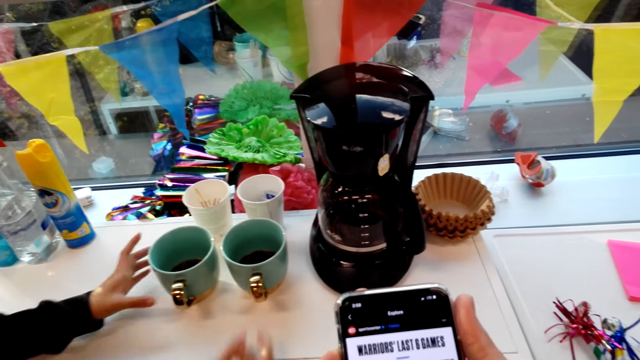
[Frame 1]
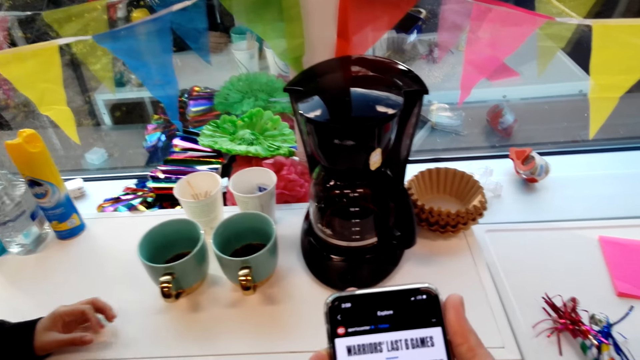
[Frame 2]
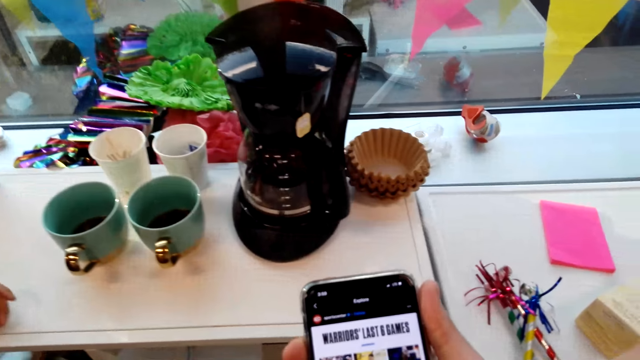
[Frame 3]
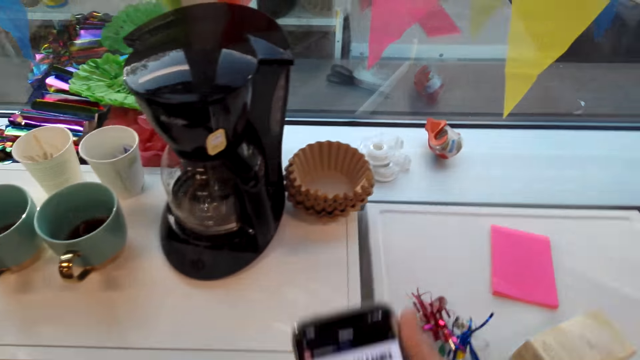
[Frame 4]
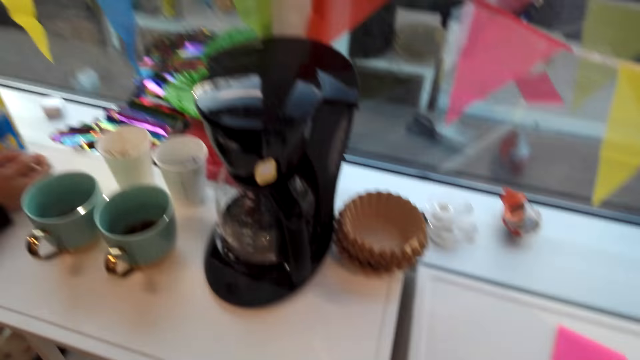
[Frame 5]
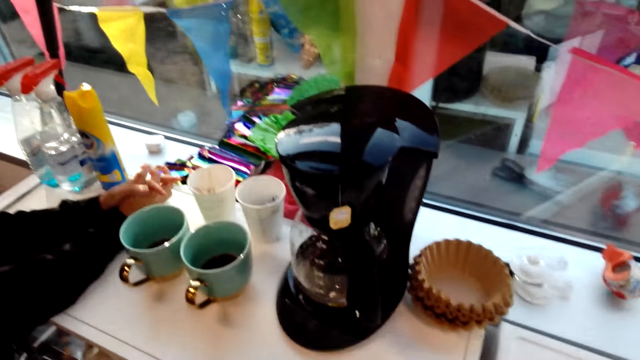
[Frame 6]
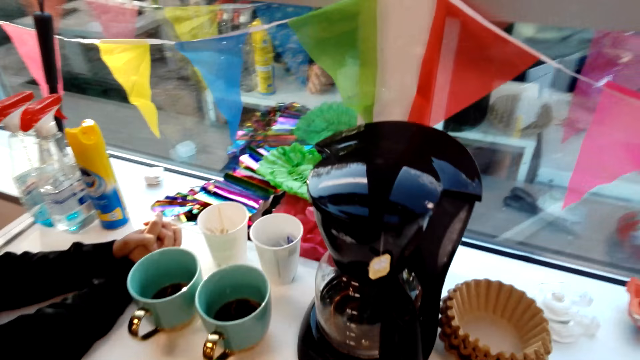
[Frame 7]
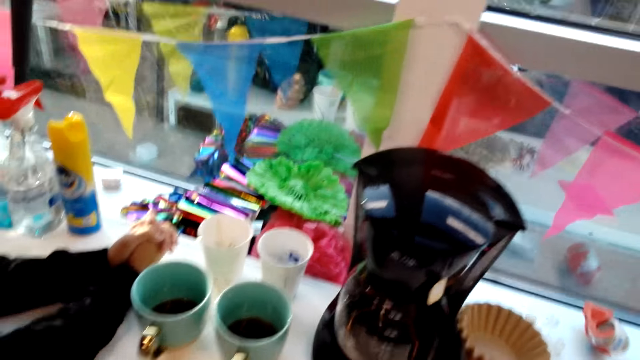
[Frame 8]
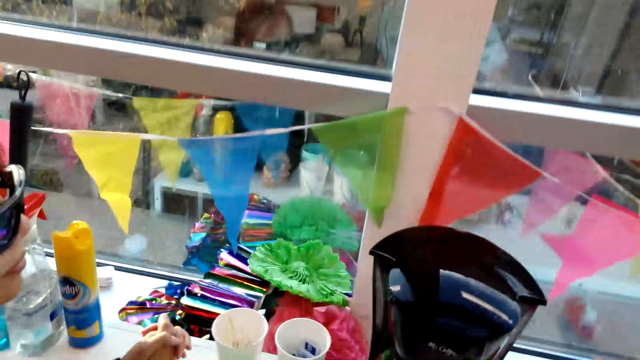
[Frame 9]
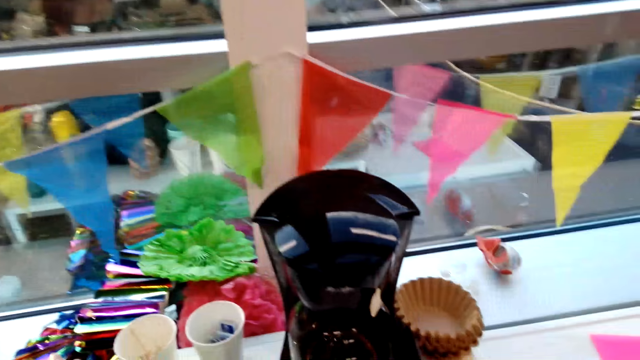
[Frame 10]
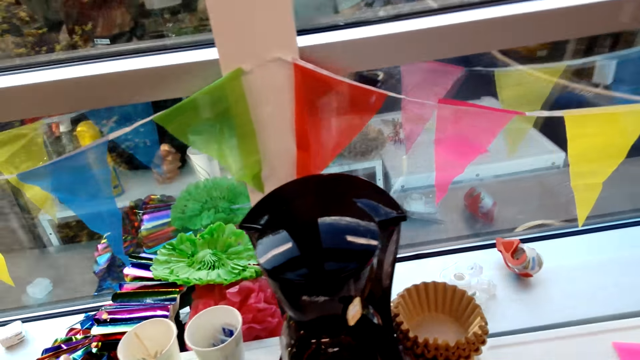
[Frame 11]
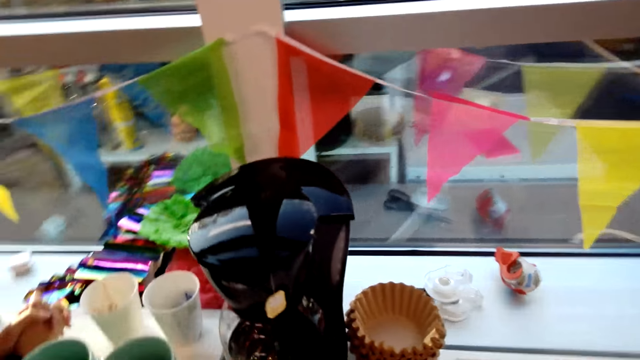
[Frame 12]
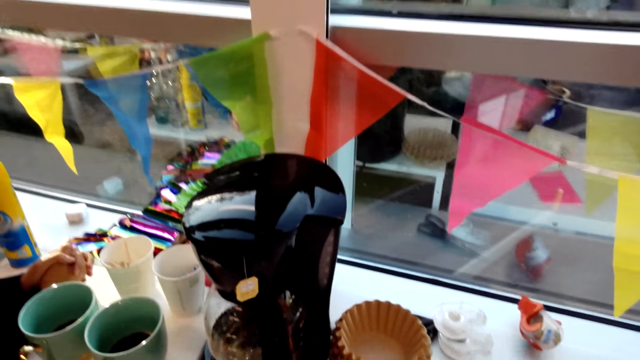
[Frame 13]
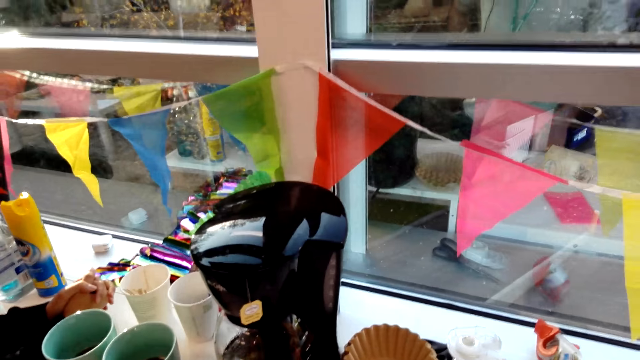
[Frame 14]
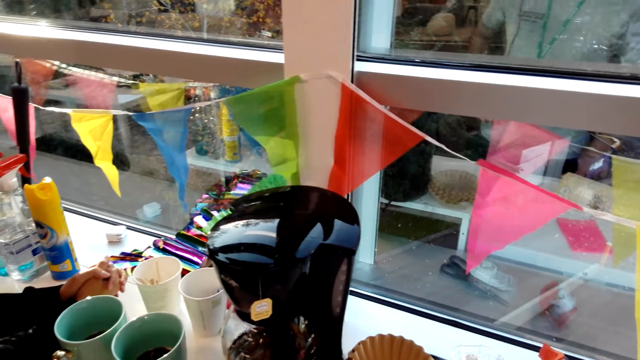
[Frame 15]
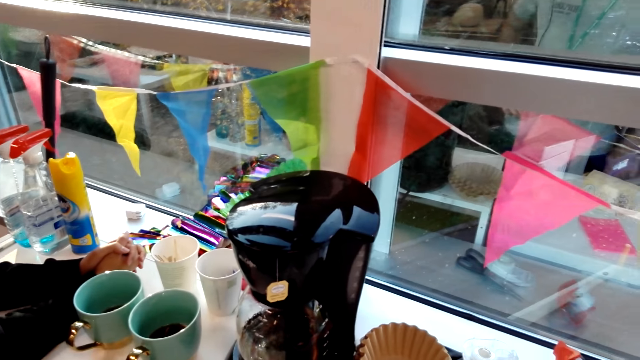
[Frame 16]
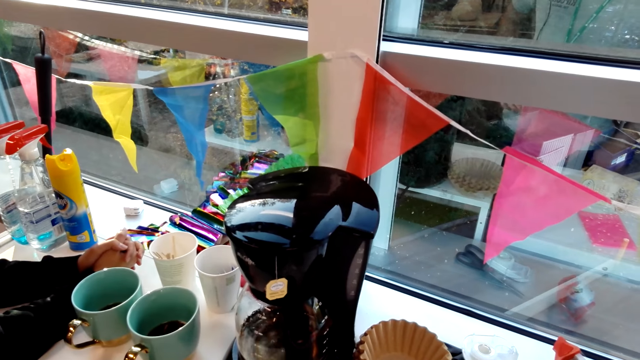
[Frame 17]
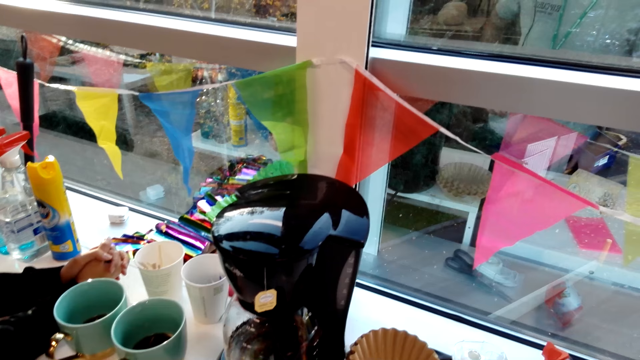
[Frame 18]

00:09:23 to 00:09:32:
The camera wearer scrolls his phone. He looks around.

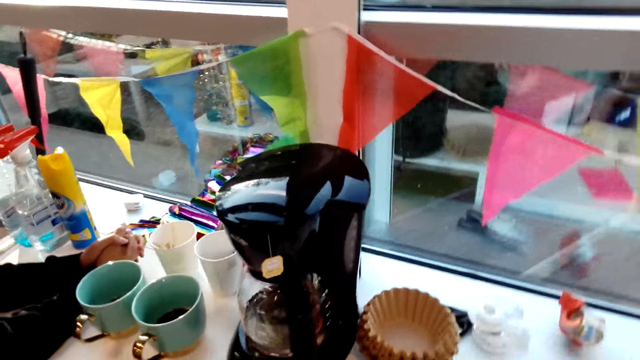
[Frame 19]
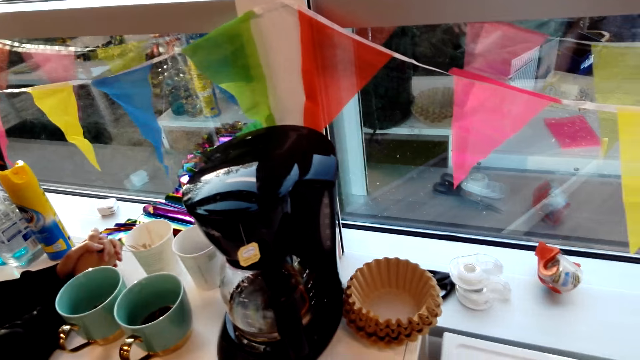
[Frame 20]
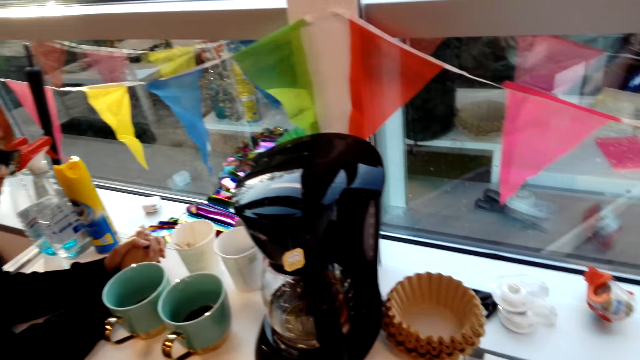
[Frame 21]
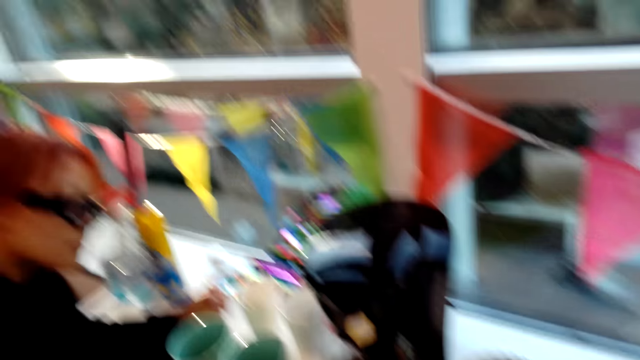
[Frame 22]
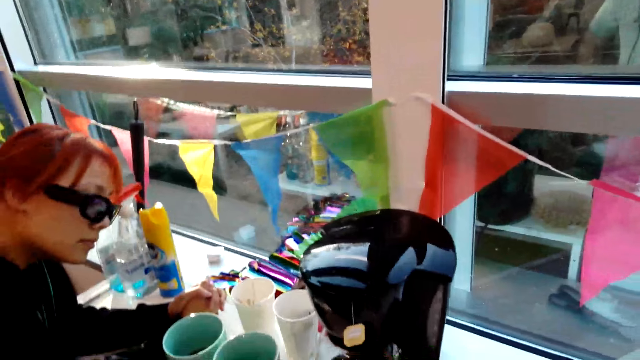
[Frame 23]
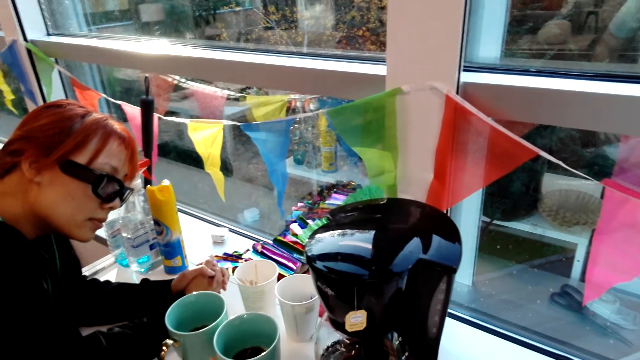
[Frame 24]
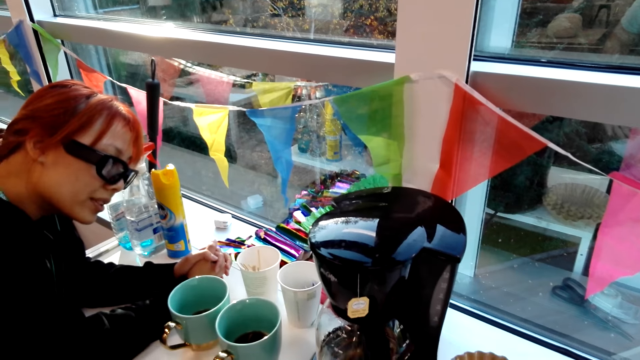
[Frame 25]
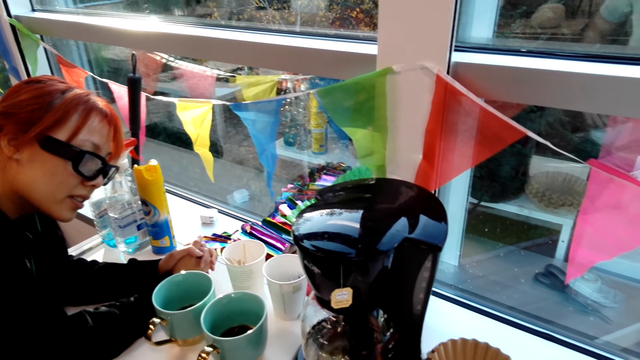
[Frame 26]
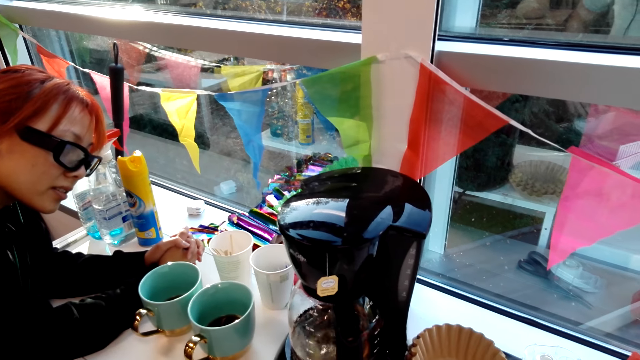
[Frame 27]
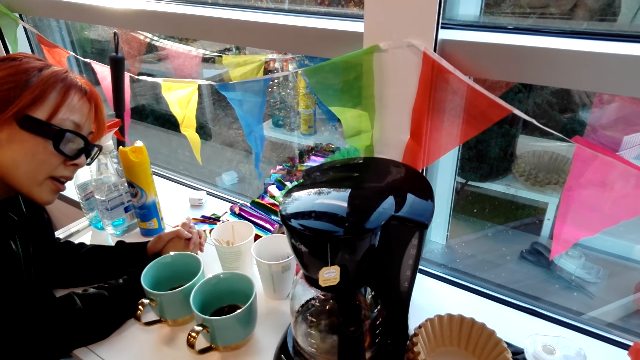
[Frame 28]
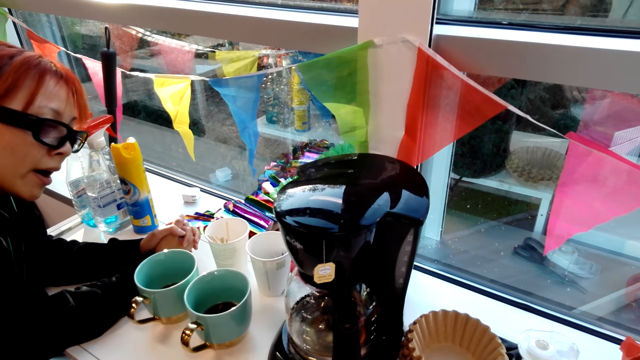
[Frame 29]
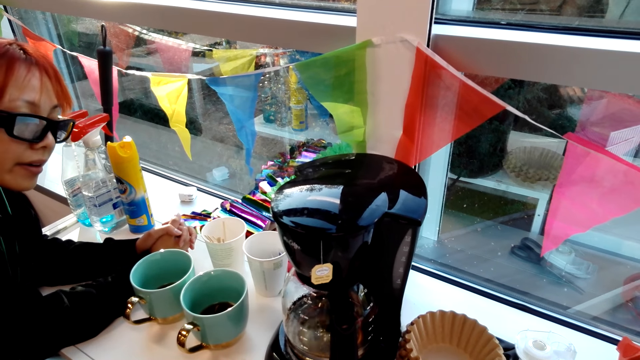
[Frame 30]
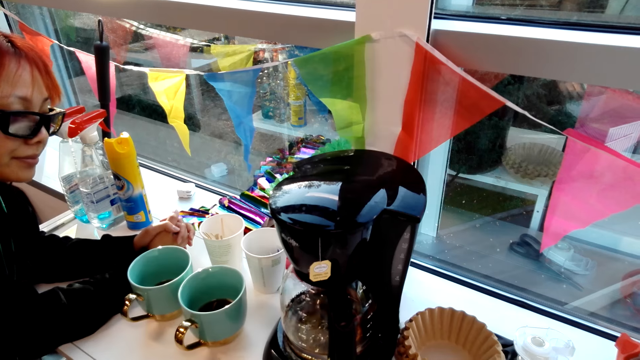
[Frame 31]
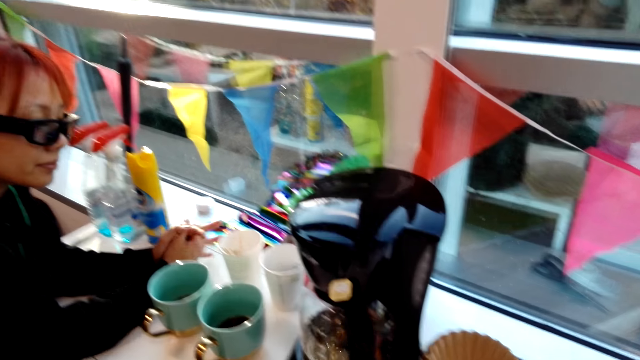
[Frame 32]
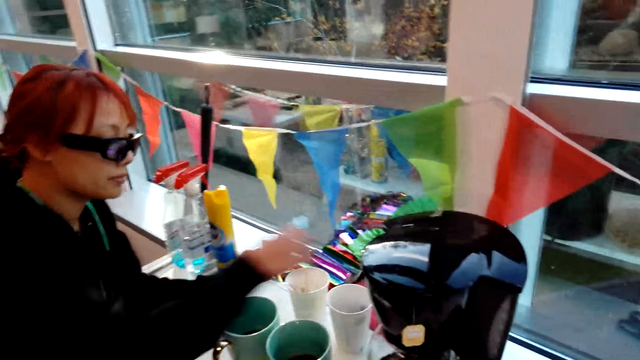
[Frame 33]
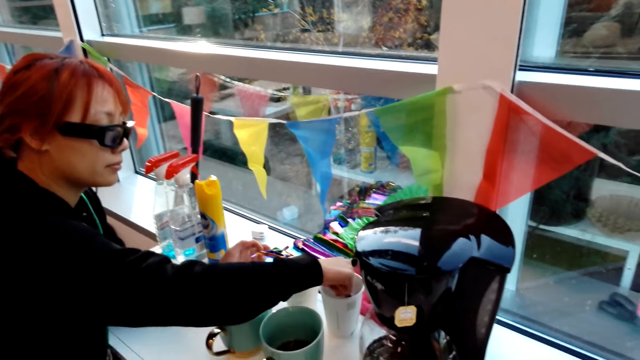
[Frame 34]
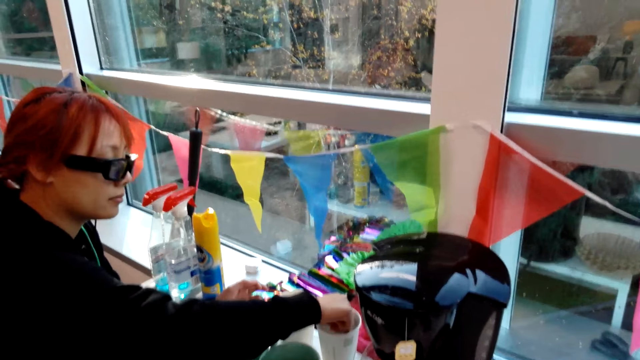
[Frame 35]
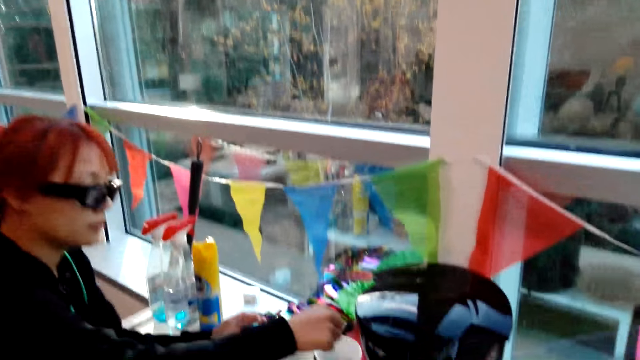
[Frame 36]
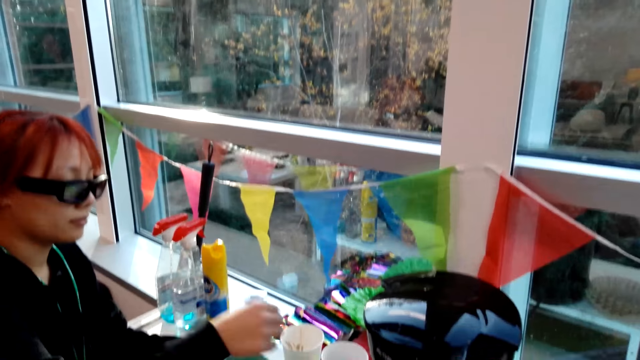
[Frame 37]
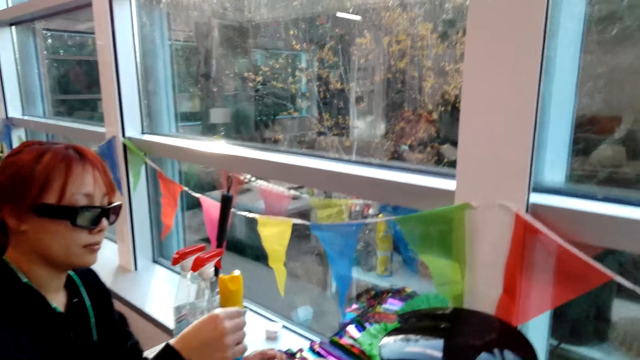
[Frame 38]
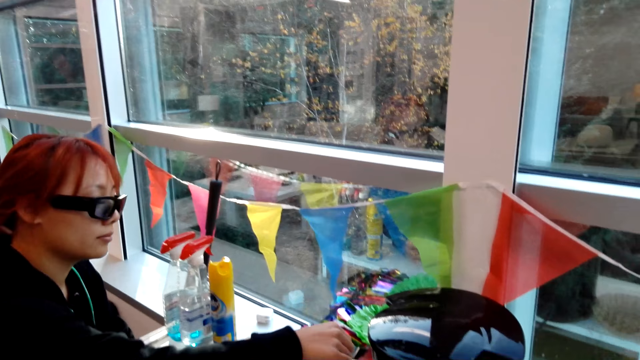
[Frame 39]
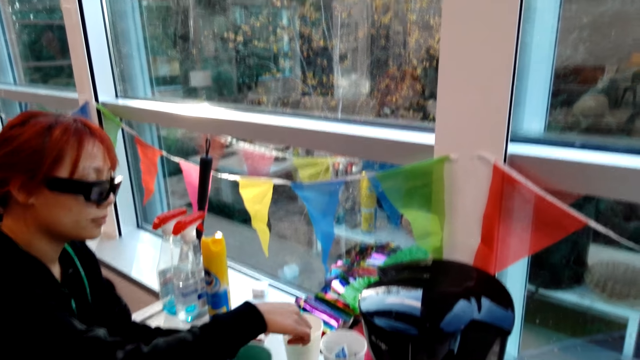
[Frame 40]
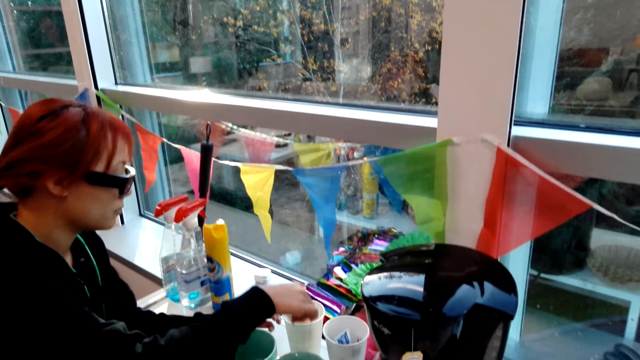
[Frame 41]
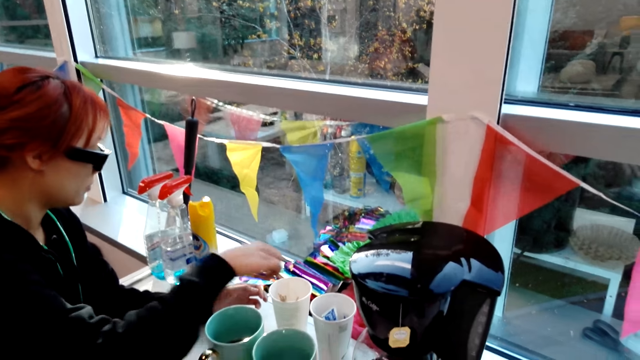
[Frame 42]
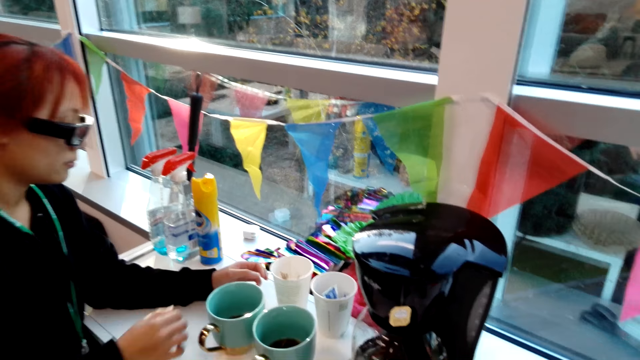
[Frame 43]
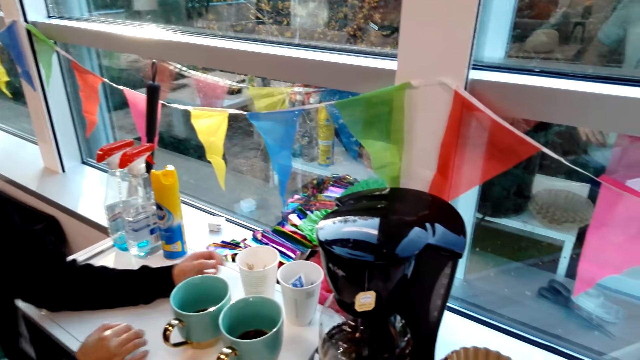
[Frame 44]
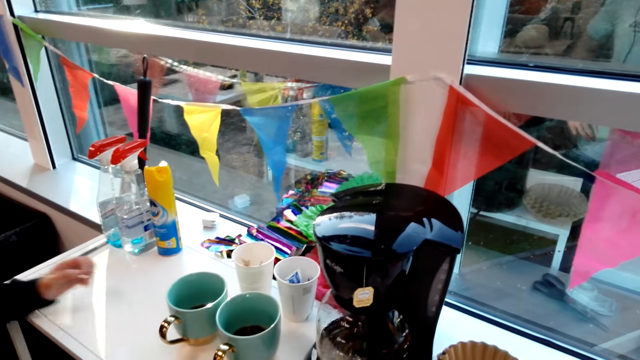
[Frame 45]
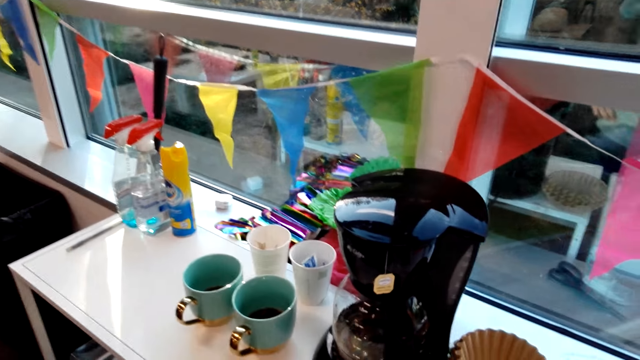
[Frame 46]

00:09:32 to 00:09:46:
The camera wearer interacts with a woman. The woman stares at the coffee maker. The woman picks up a sachet in the cup. The woman dips a hand in the cup. The camera wearer converses with the woman. The woman looks around. The camera wearer stares at the woman.
